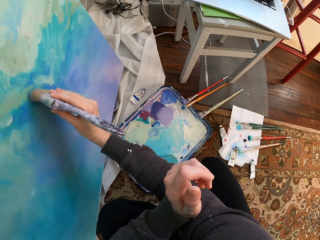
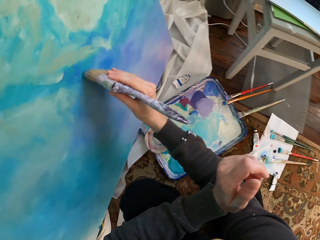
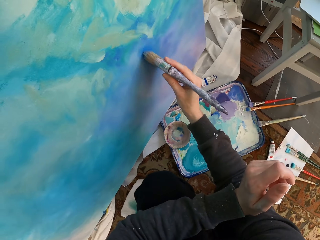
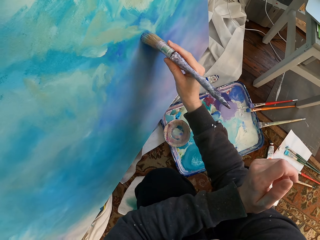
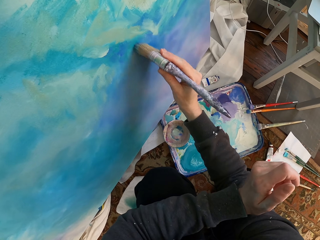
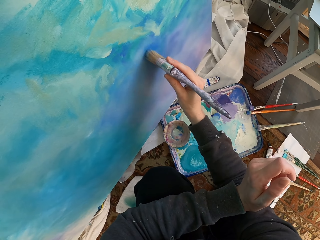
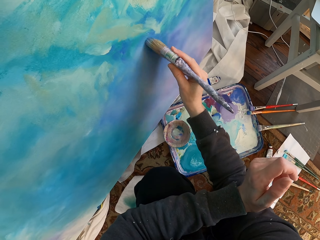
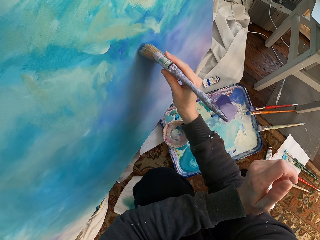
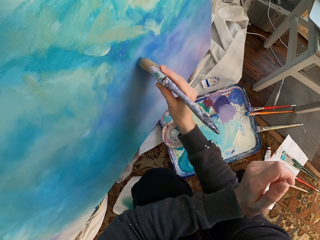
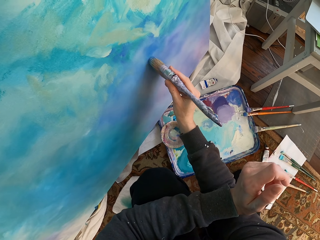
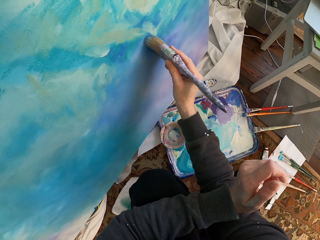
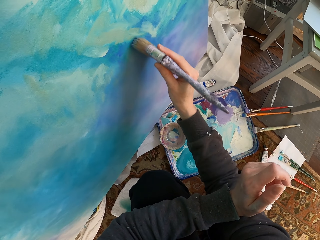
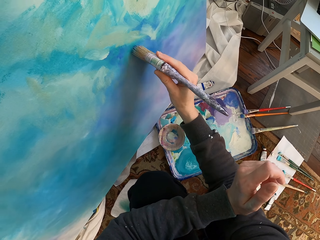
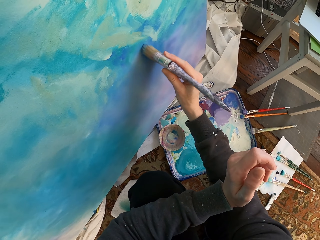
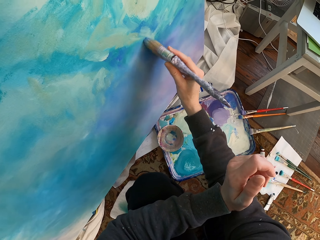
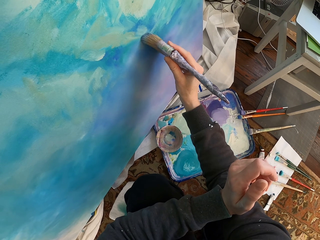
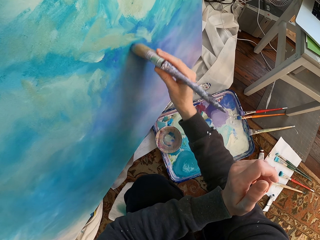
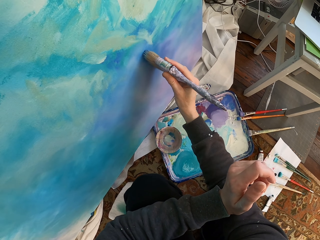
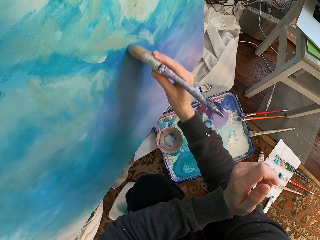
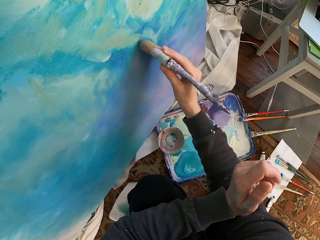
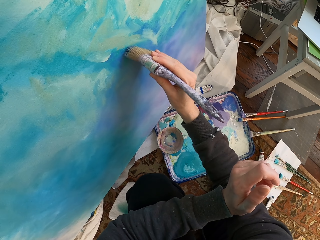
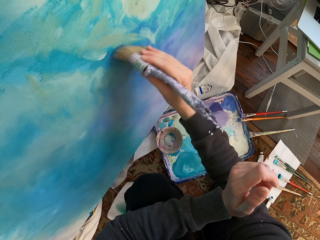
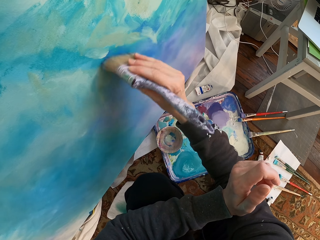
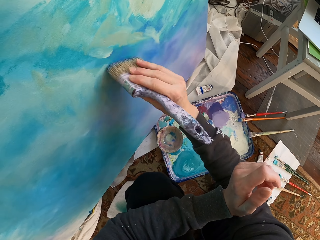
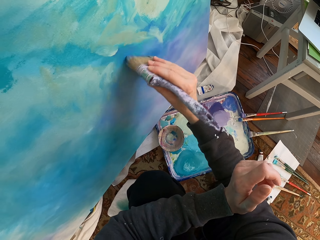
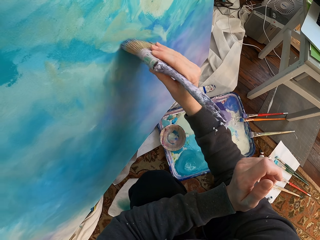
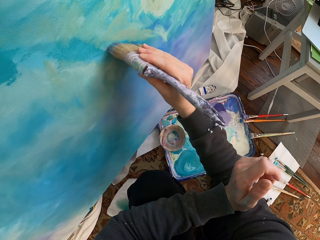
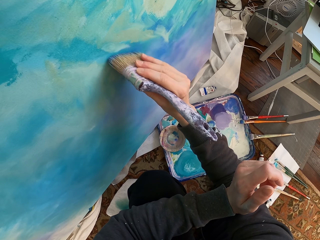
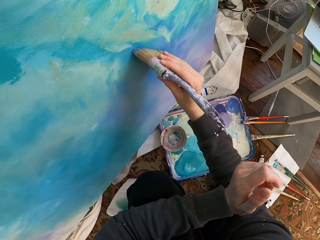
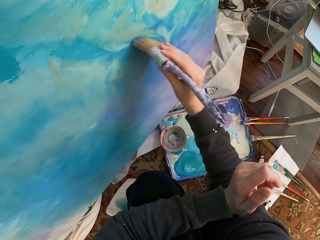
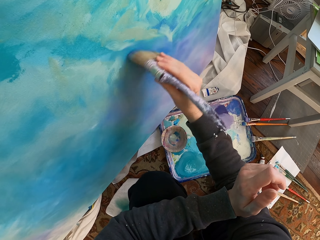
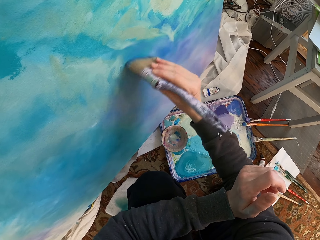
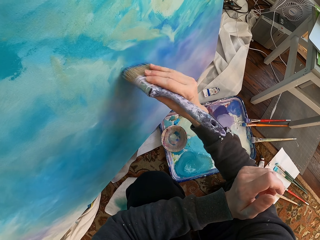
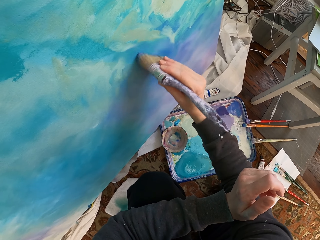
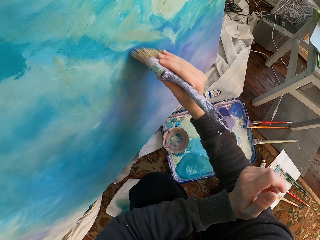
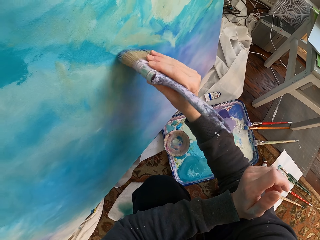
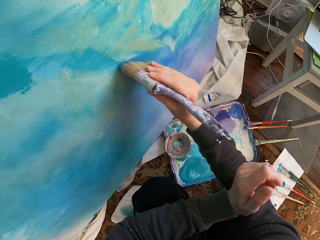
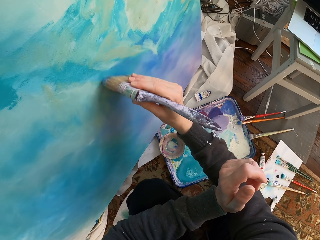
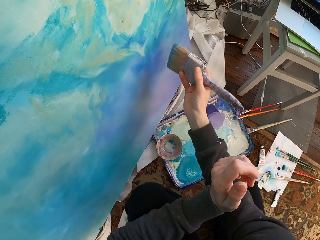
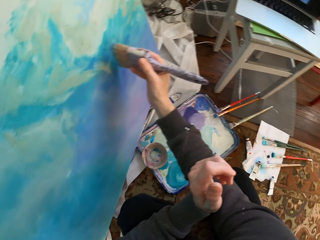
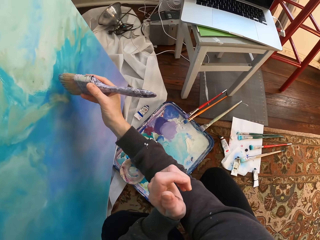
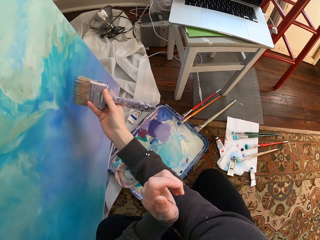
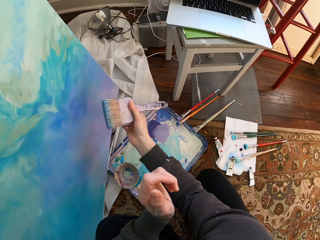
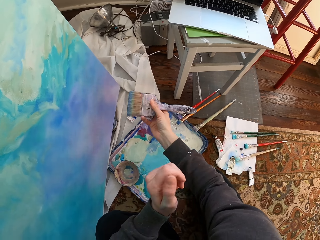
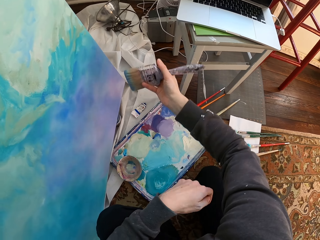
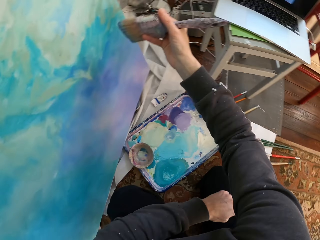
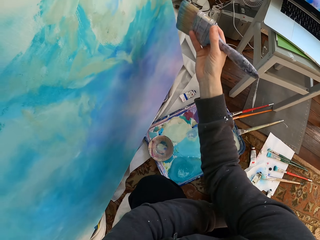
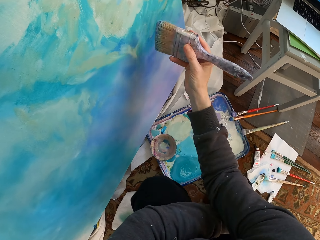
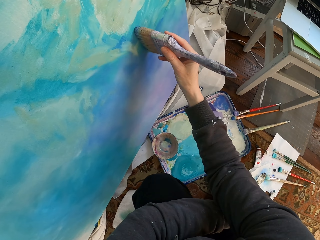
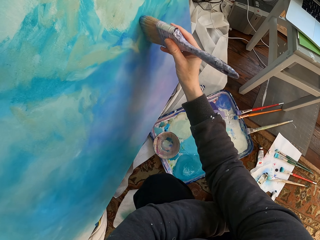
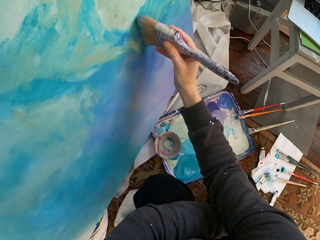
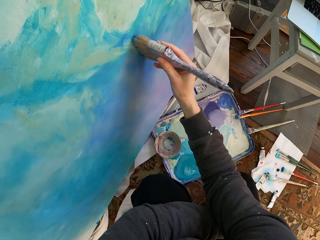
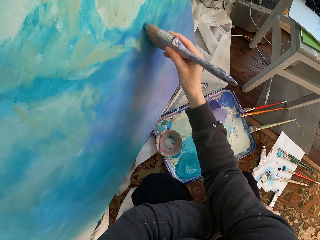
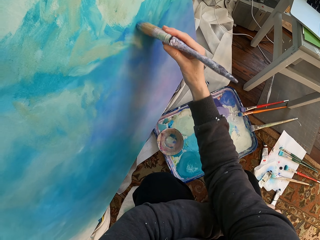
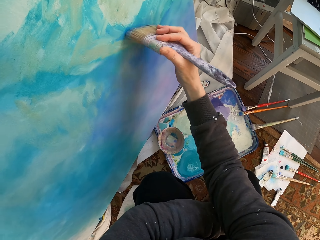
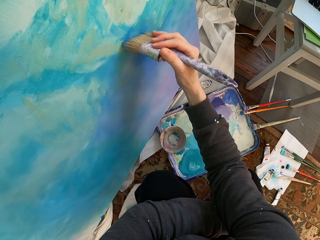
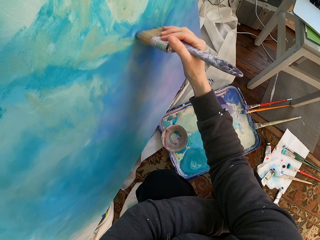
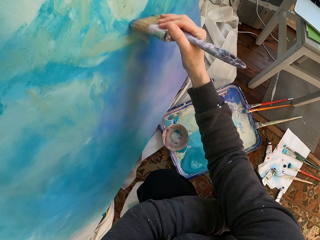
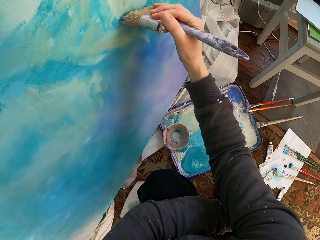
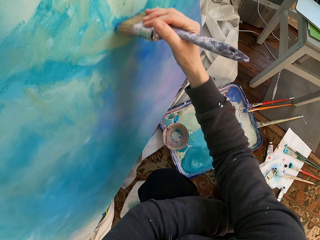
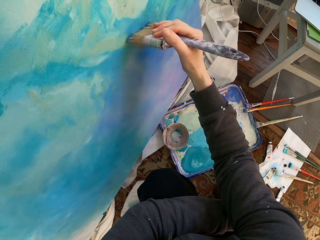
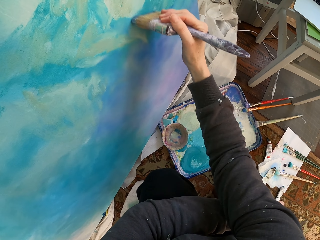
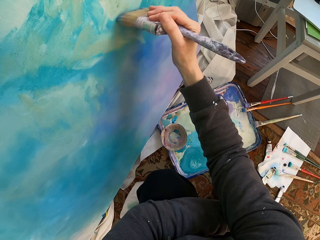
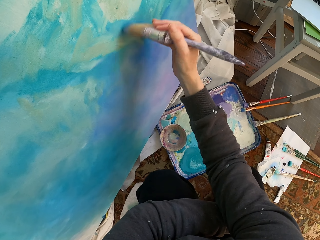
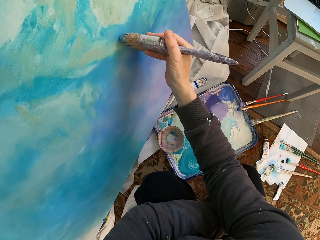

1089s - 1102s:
The camera wearer looks at a laptop. She moves her left hand to the side. She paints.

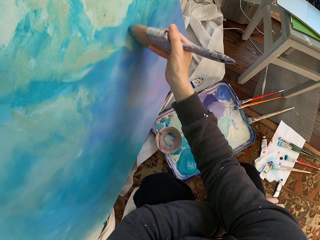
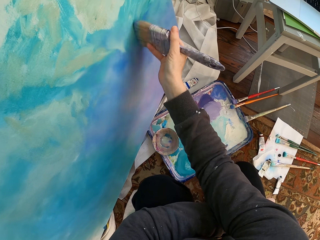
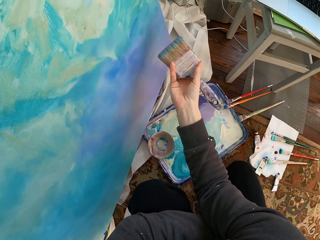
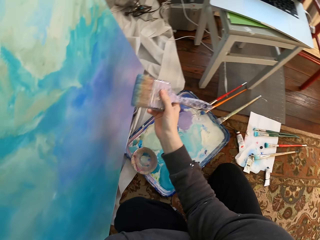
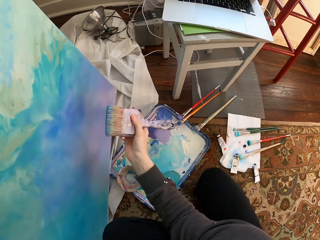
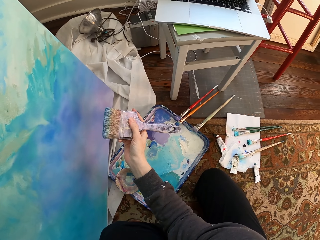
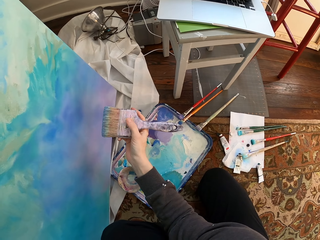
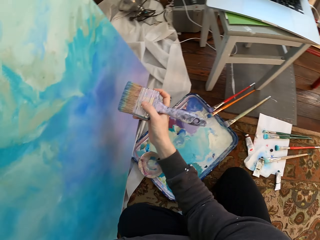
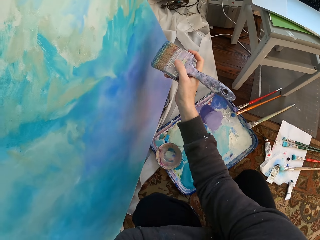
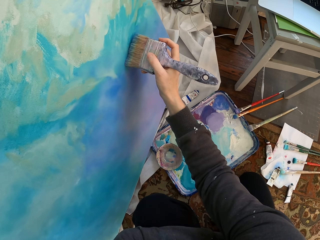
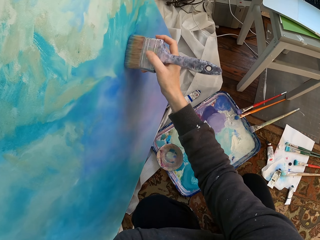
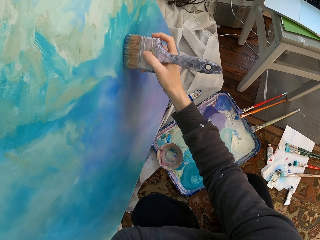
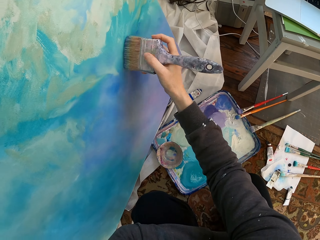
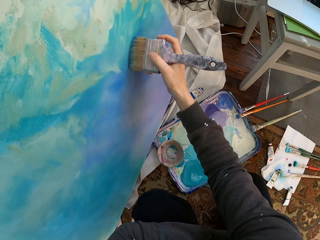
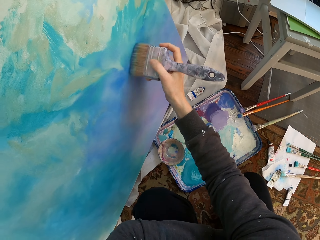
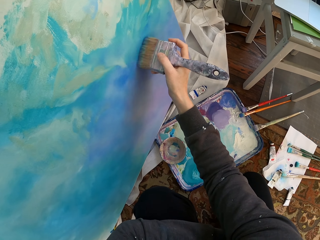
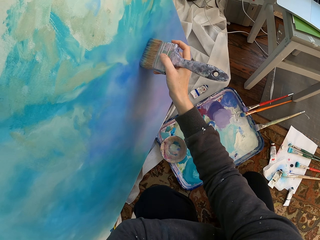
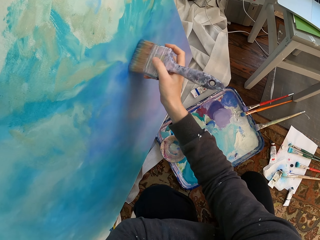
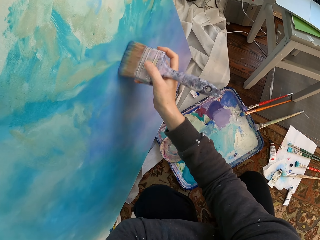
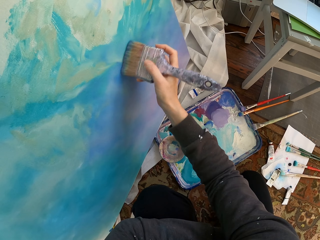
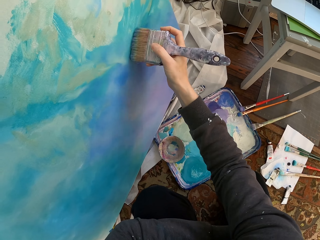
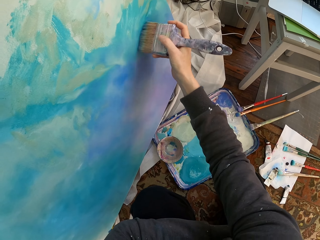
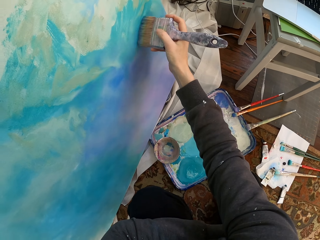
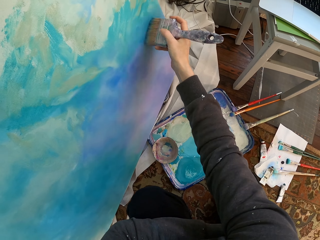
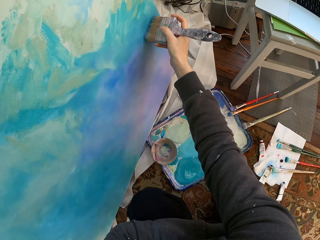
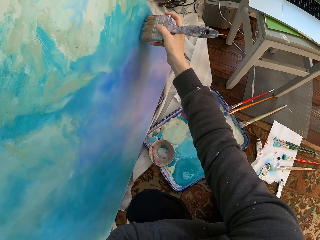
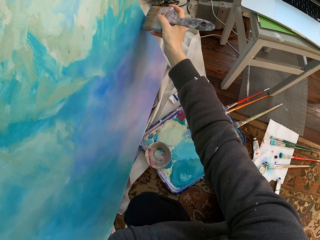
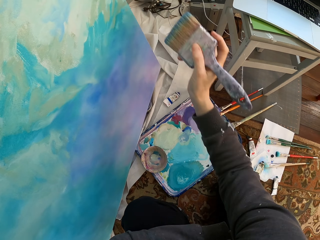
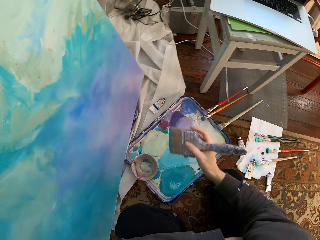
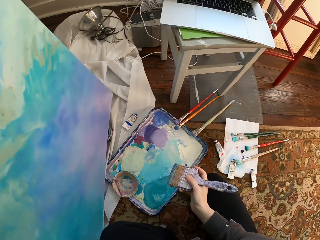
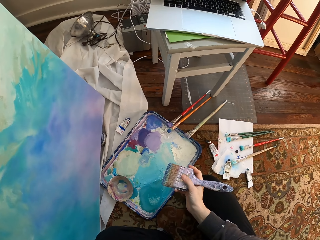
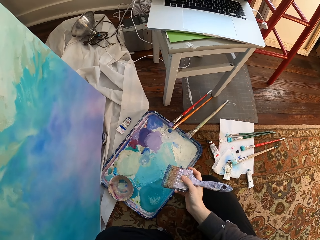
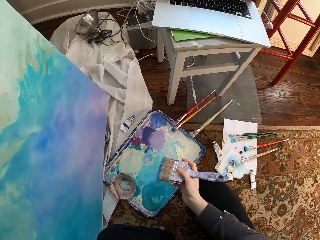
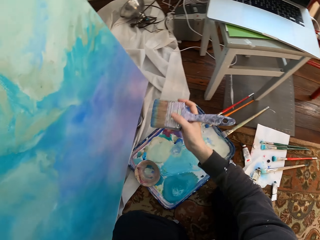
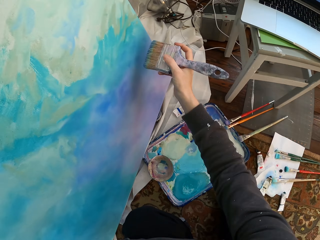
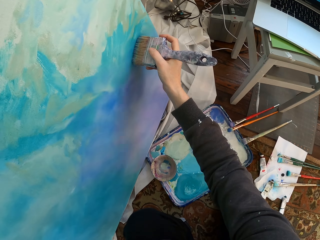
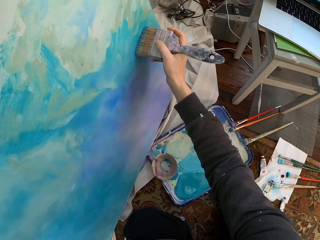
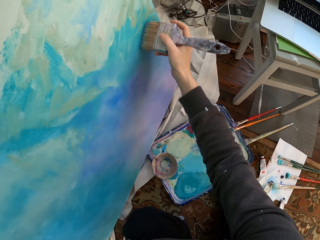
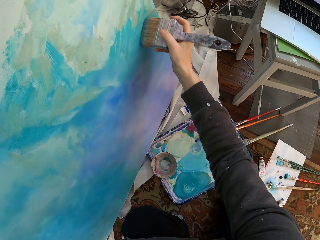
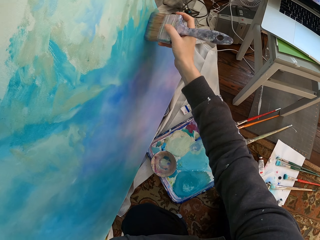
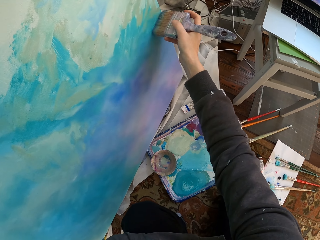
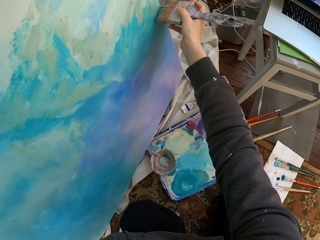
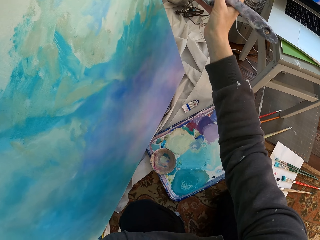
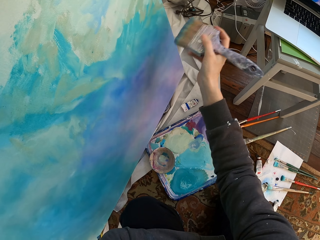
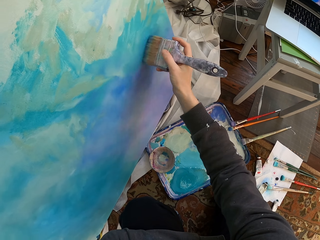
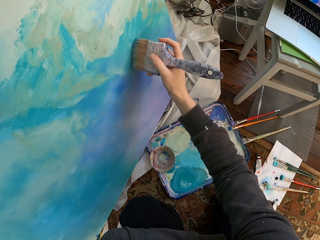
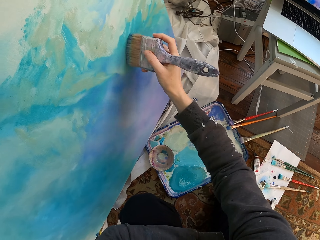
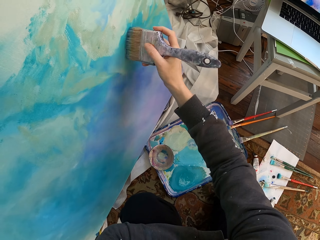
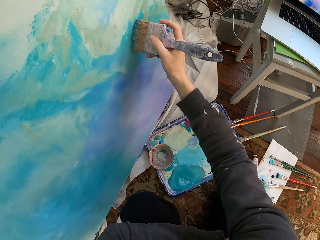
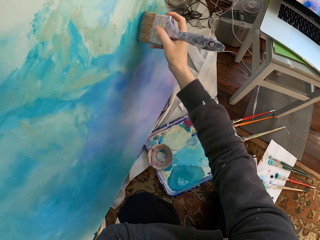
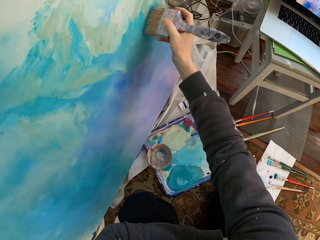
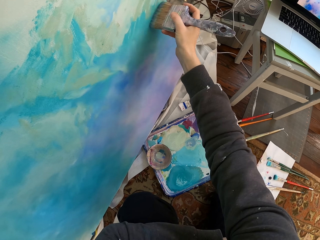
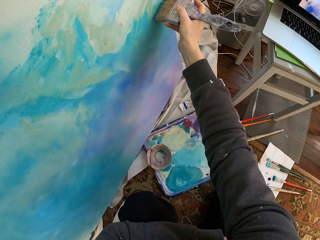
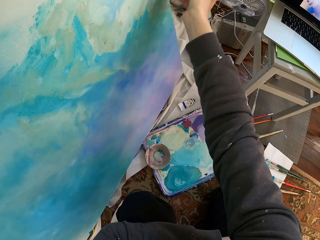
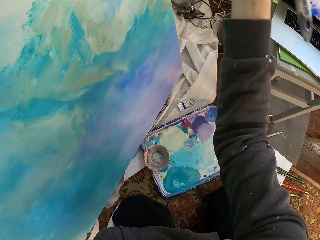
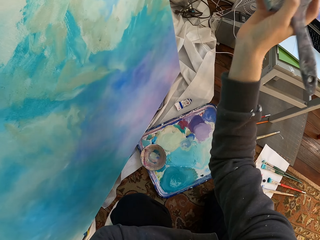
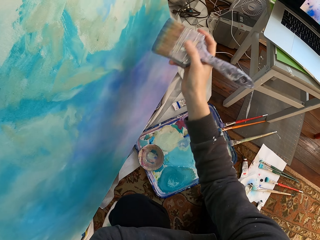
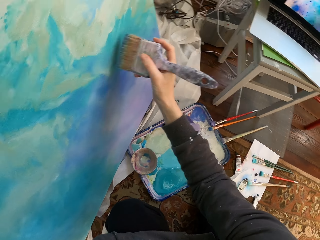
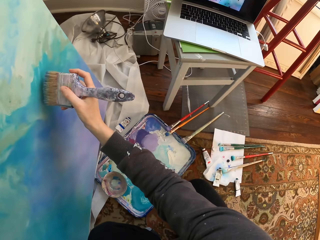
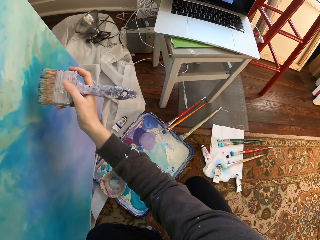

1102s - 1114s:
The camera wearer looks at a brush. They paint. They lower a hand holding the brush. They paint.
